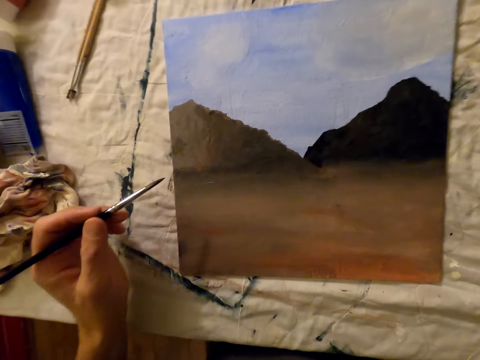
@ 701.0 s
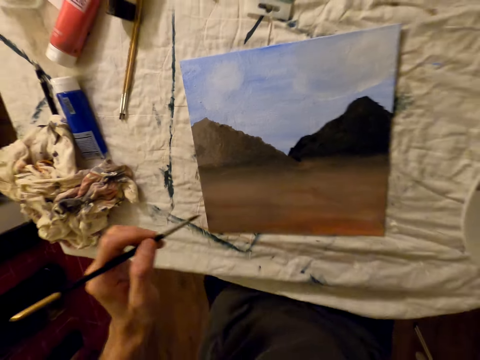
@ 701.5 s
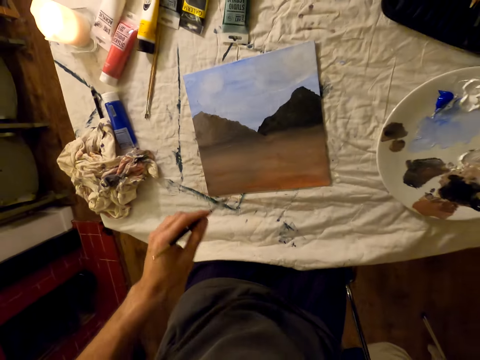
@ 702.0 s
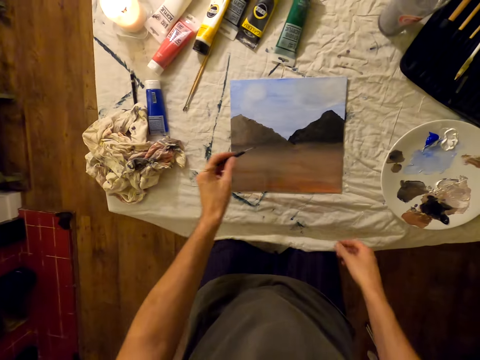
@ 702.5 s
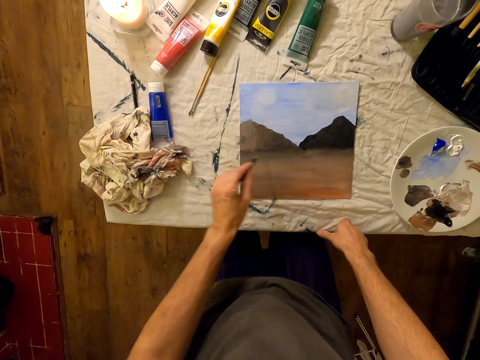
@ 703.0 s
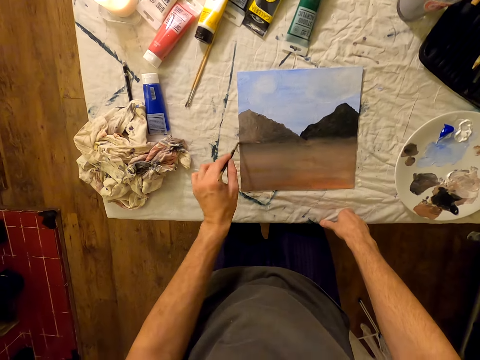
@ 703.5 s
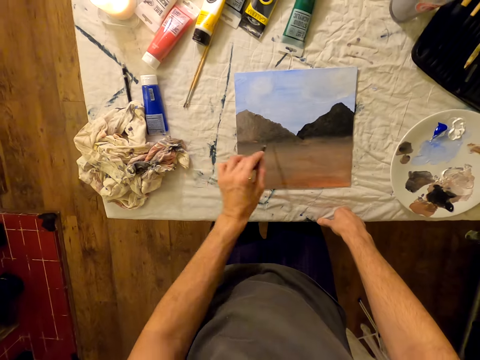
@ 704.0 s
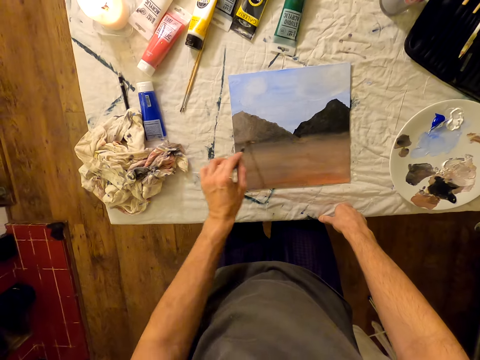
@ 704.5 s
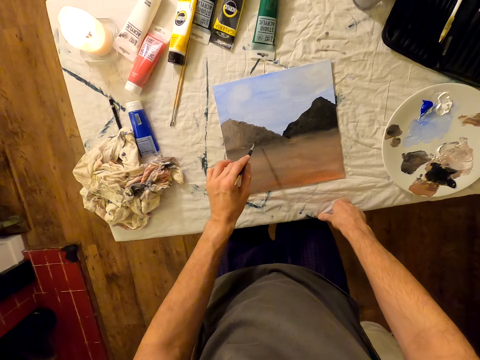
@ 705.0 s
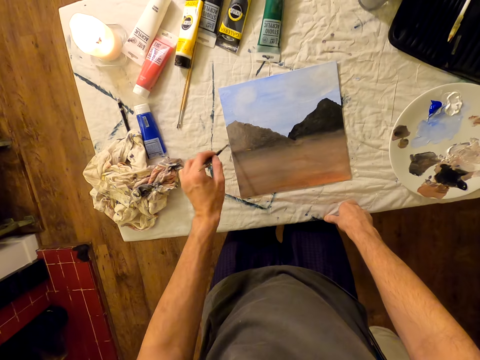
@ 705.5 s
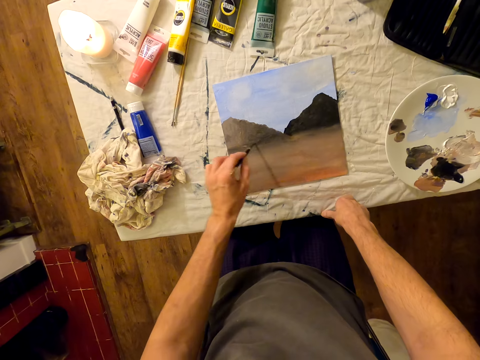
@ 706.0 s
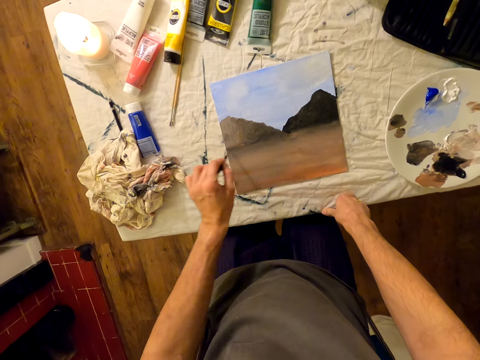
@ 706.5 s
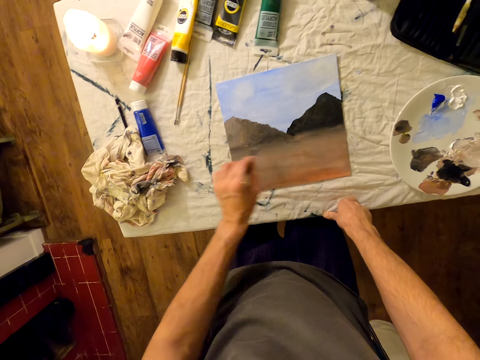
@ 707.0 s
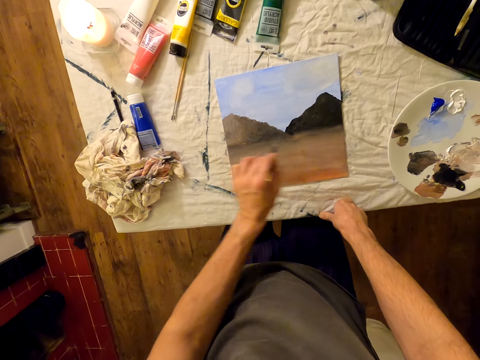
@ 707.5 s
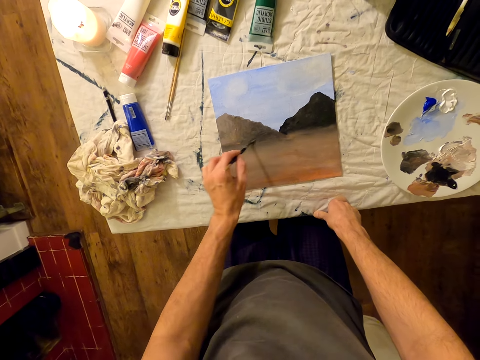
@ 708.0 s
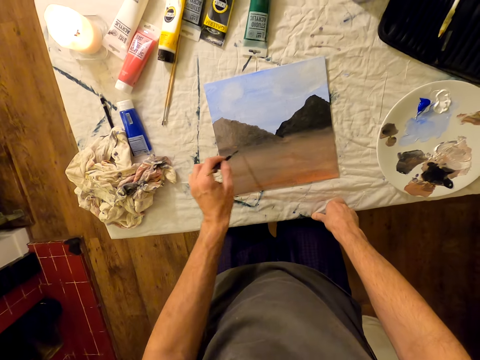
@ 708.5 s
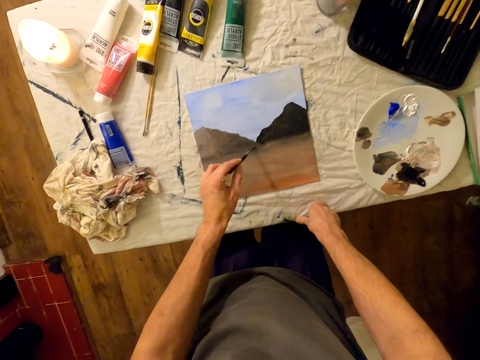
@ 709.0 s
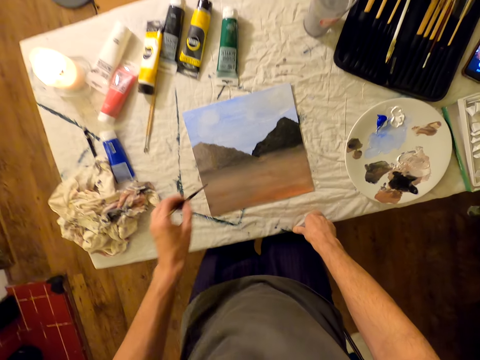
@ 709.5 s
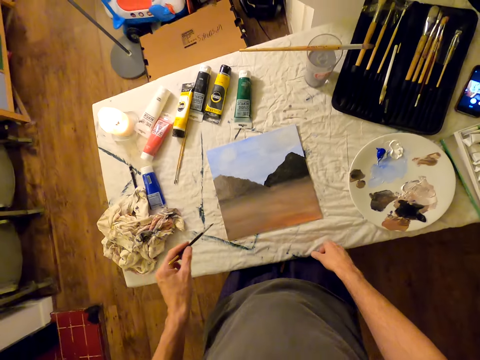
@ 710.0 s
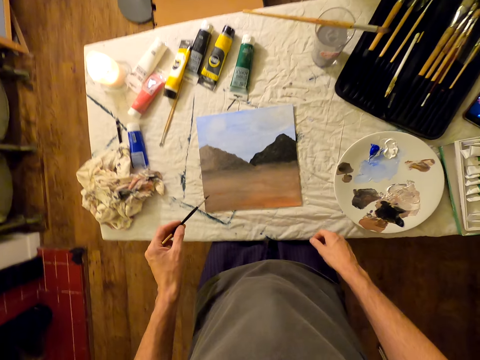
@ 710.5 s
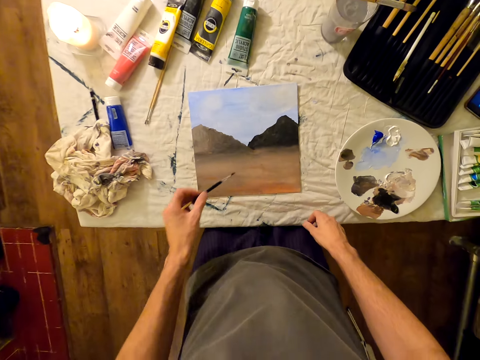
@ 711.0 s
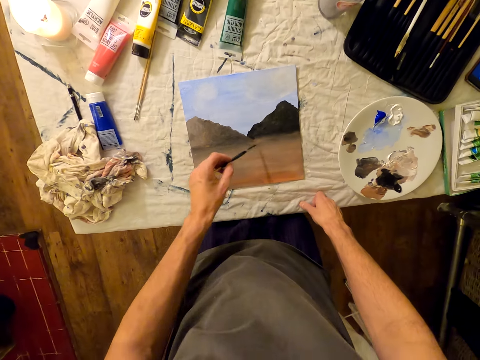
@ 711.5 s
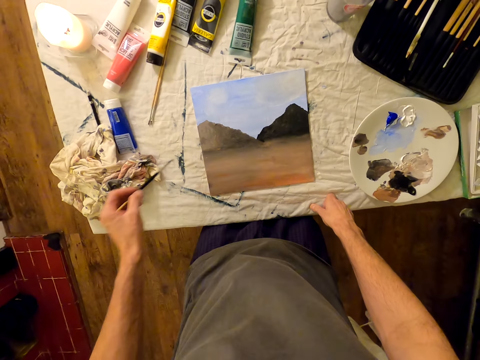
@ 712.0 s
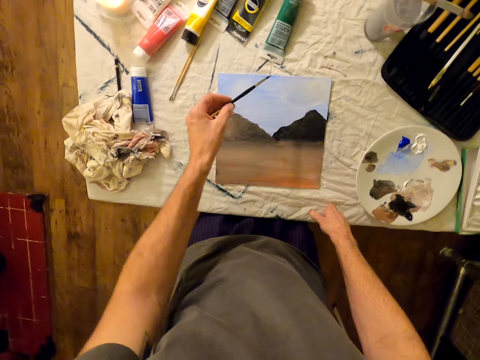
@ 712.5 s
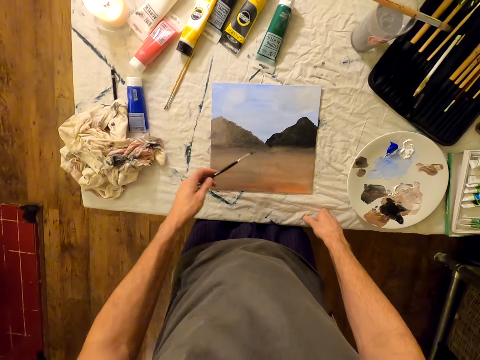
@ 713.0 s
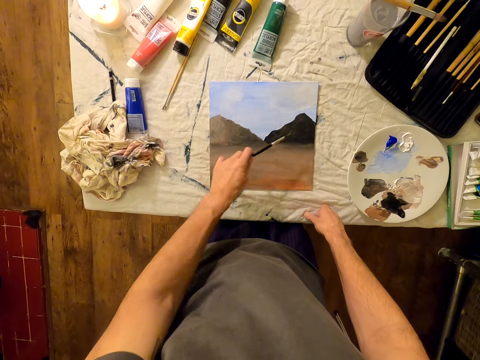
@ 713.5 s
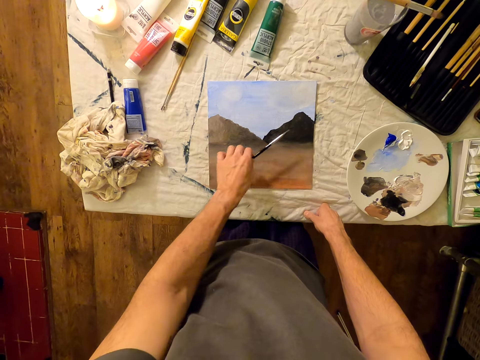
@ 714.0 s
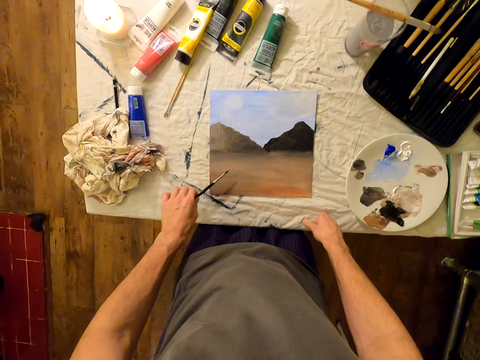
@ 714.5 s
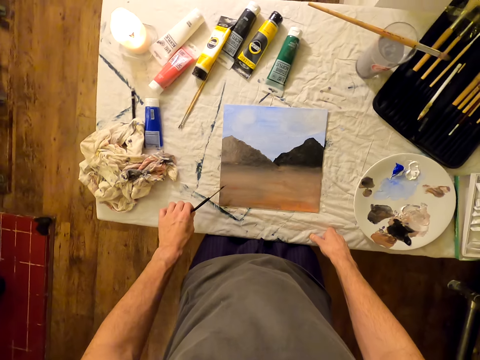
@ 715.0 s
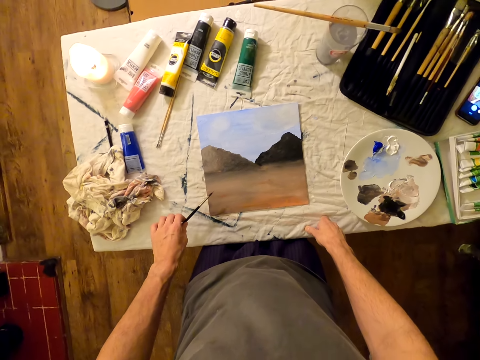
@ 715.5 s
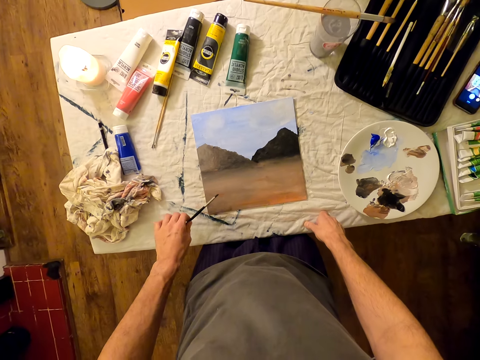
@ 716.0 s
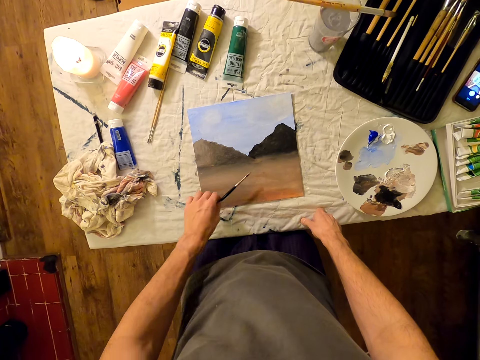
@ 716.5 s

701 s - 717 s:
The camera wearer stands upright. They paint the drawing. They look on.

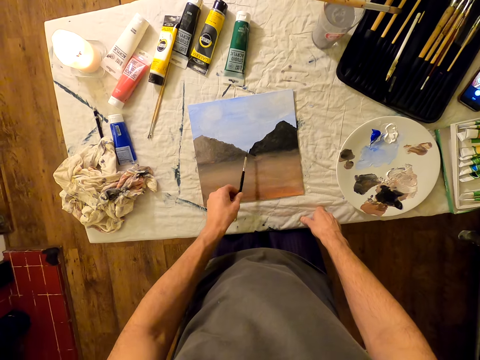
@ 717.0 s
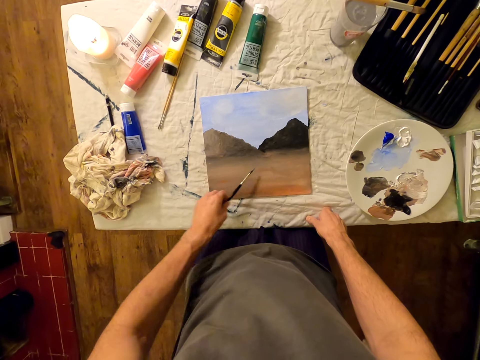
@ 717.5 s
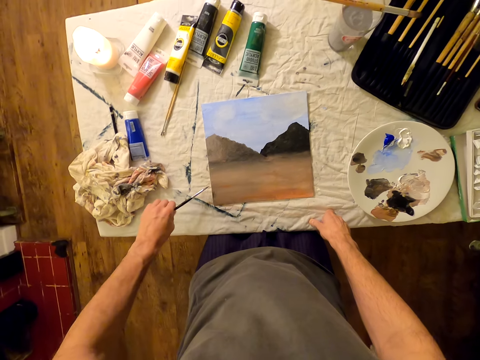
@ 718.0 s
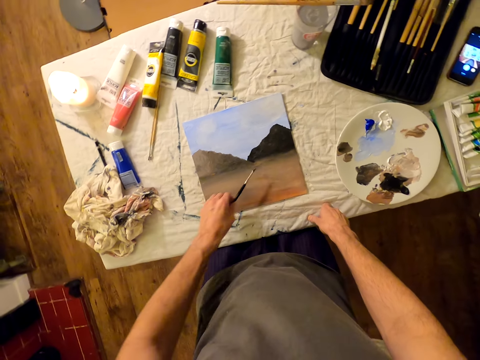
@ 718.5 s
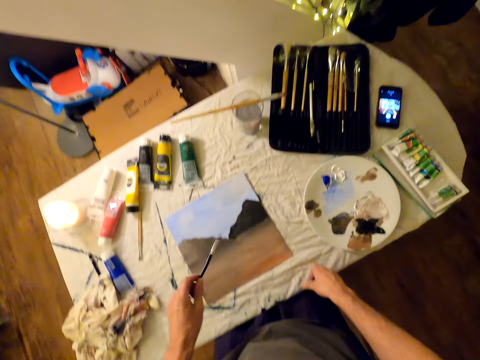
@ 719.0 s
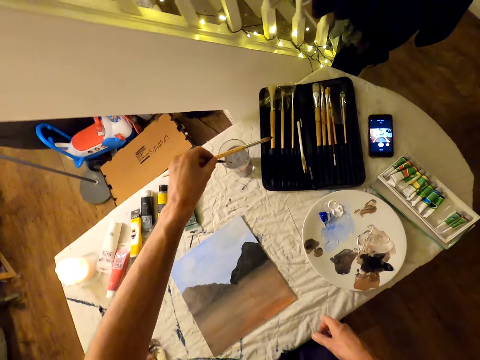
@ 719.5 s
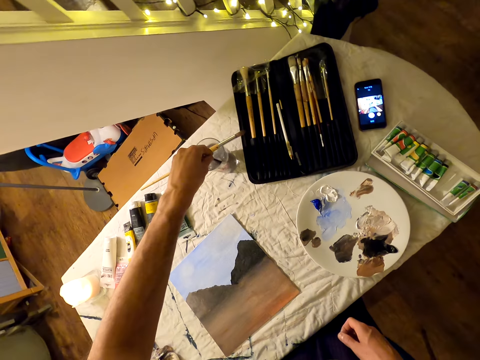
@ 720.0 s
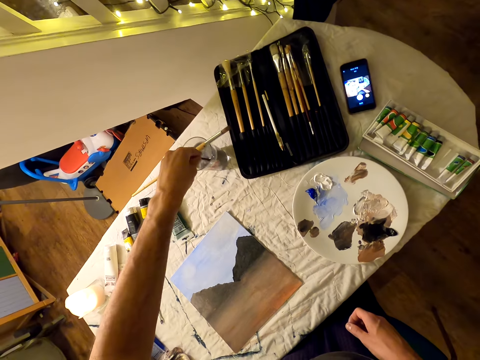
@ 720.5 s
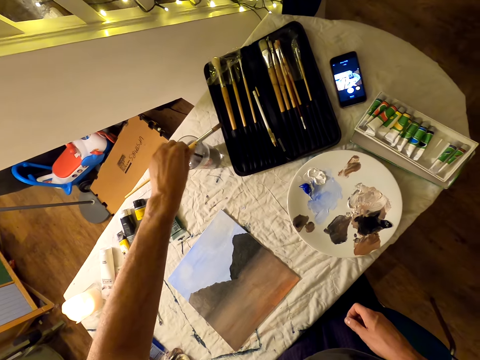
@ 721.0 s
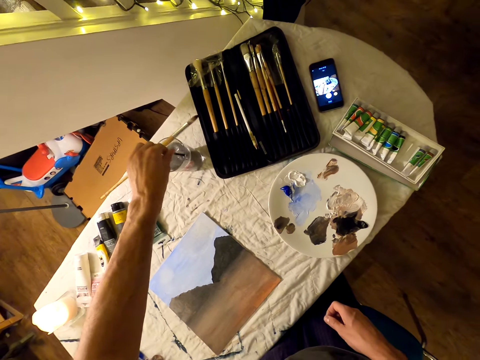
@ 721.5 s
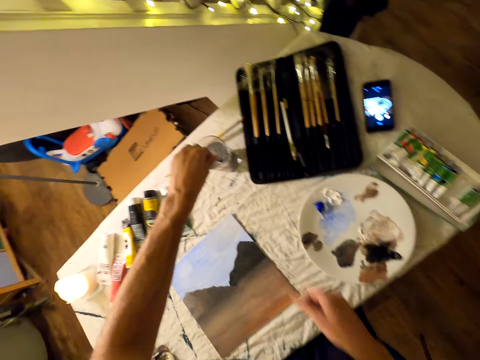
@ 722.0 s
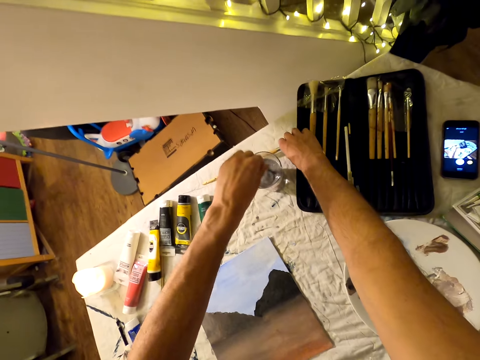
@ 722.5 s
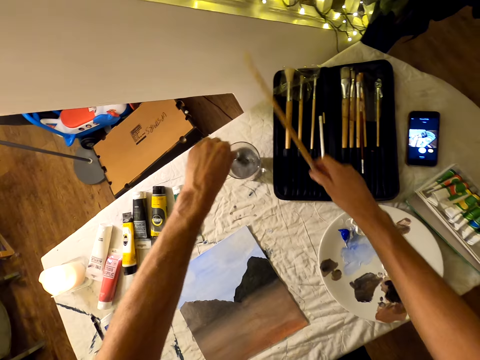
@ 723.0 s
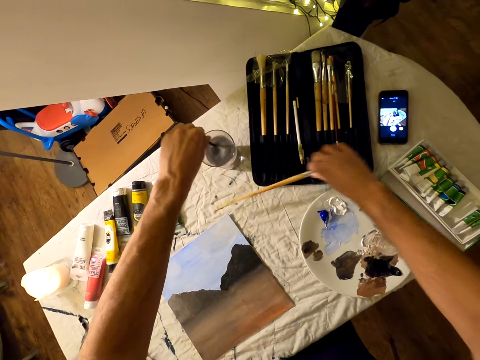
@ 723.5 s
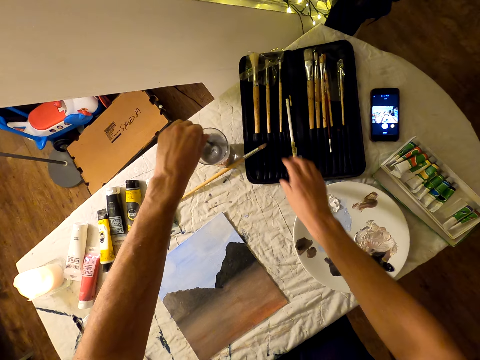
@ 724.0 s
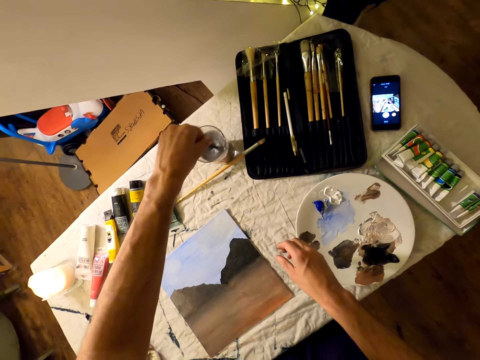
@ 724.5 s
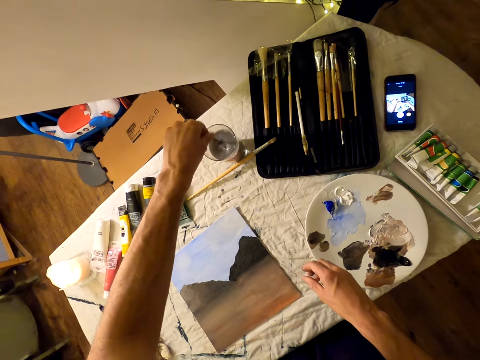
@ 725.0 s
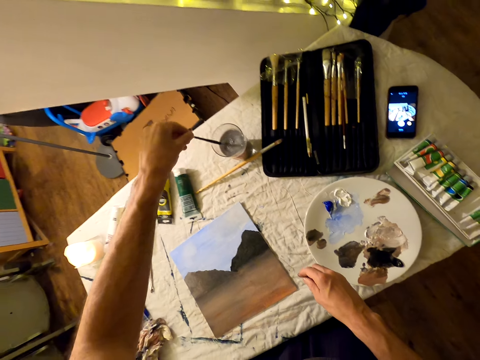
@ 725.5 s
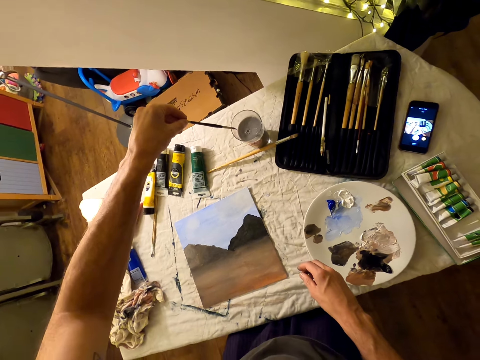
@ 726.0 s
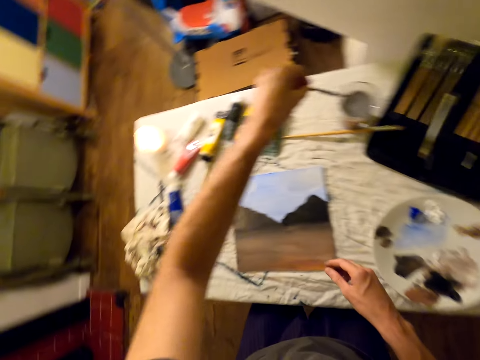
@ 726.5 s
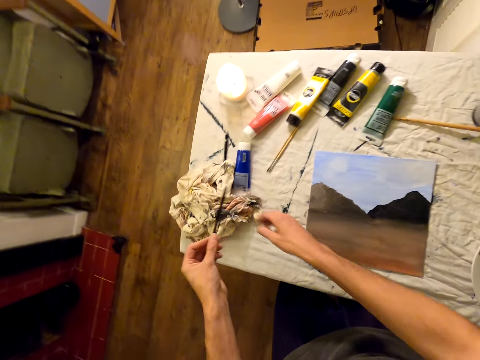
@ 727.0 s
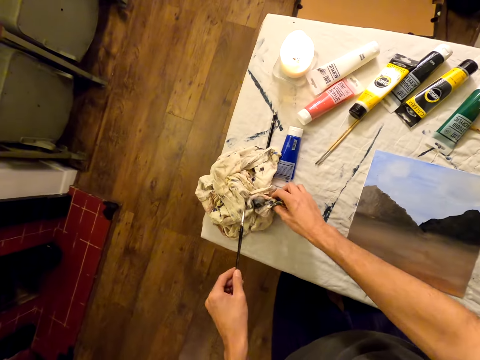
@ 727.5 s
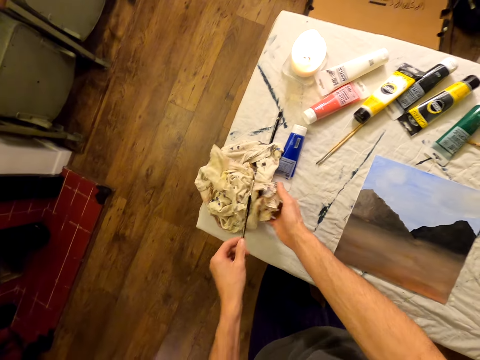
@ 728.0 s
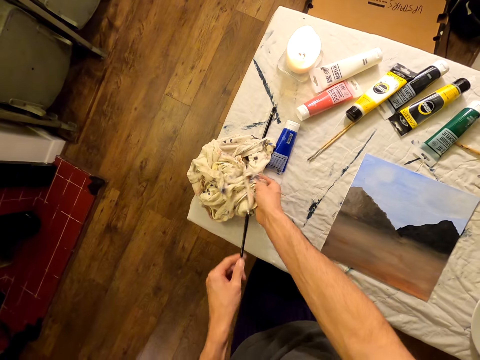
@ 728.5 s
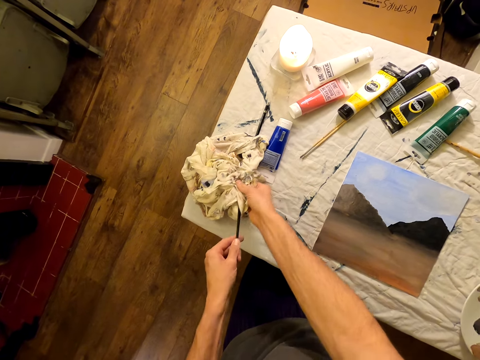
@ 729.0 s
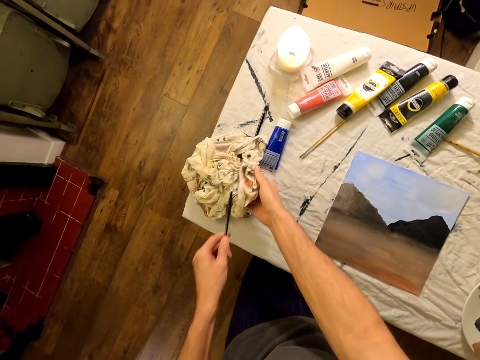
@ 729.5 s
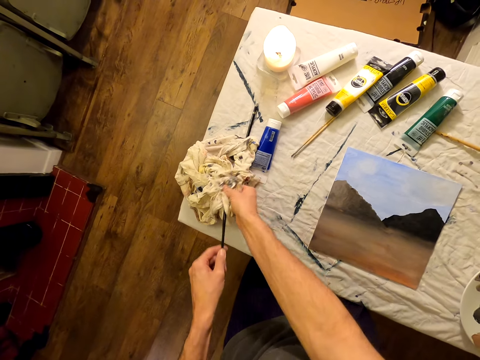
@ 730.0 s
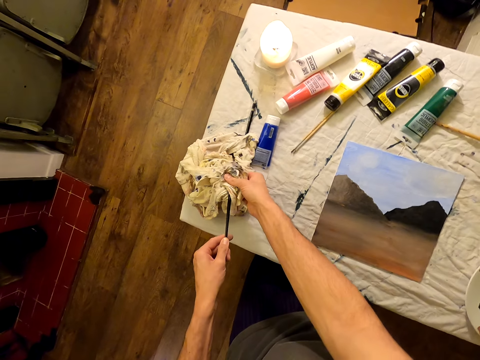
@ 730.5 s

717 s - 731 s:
The camera wearer dips the brush in the glass on the table. They pick another brush from the table. They place the brush on the table. They stir the water in the glass with the brush. They remove the brush from the glass. They wipe the paint brush with a piece of cloth.
